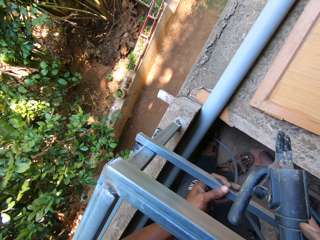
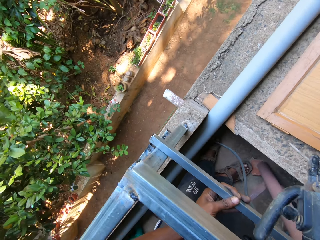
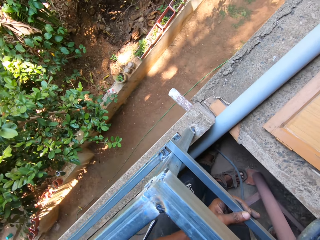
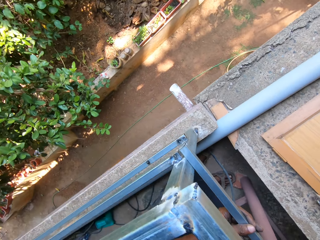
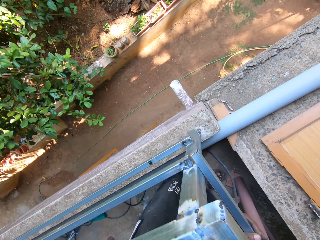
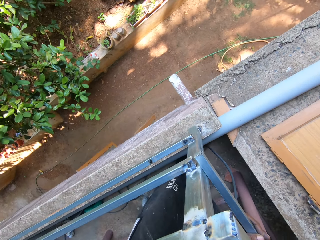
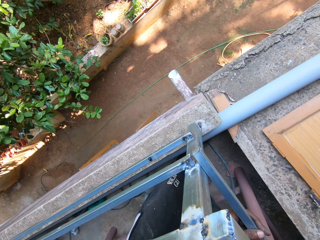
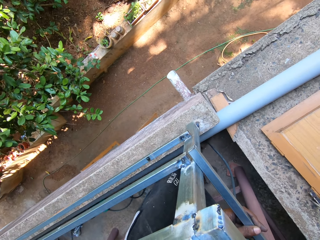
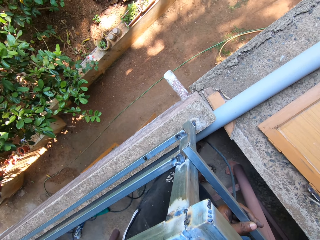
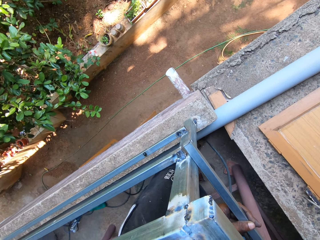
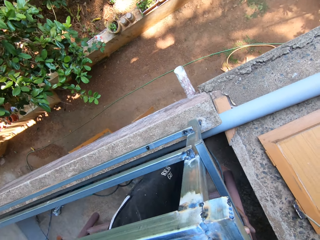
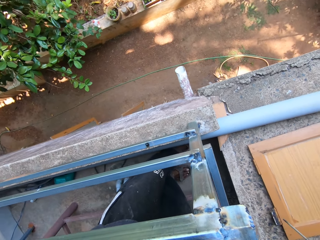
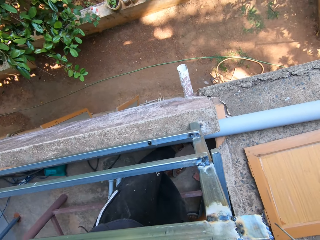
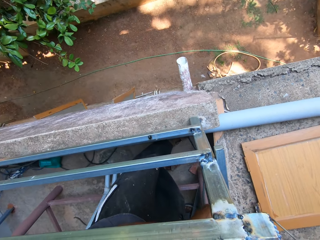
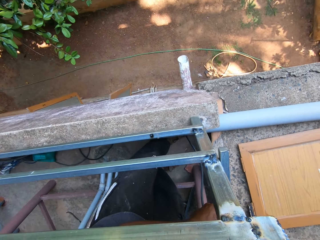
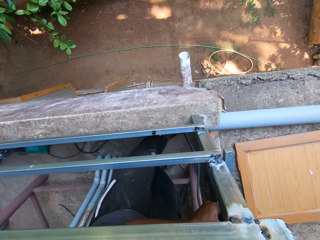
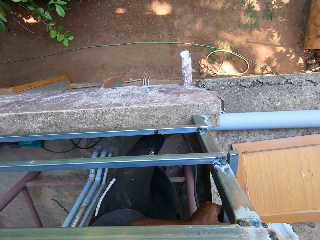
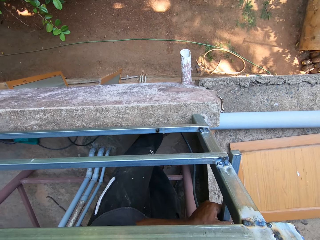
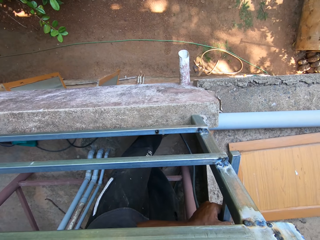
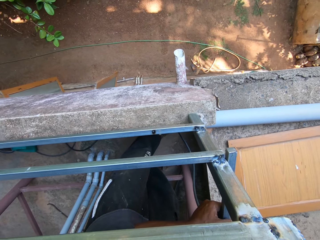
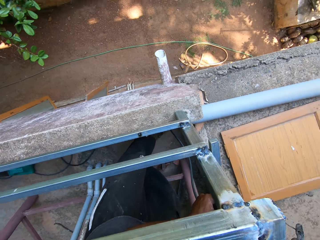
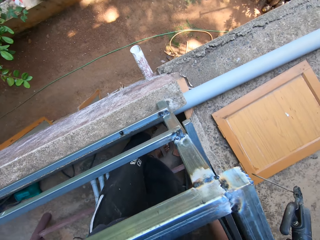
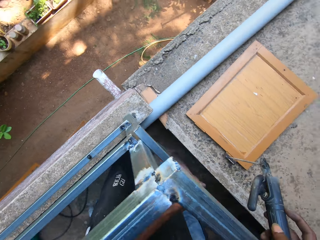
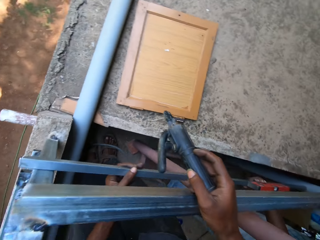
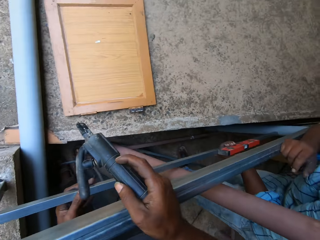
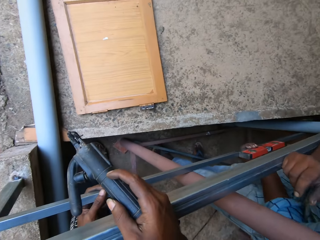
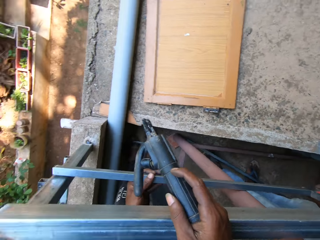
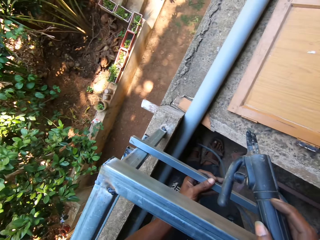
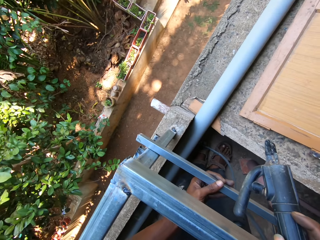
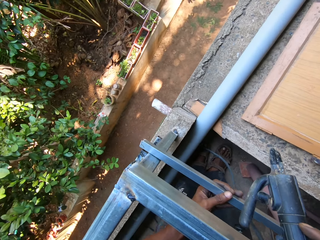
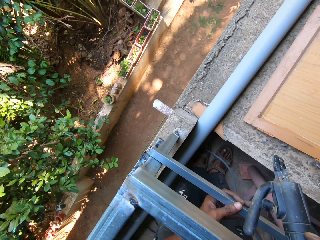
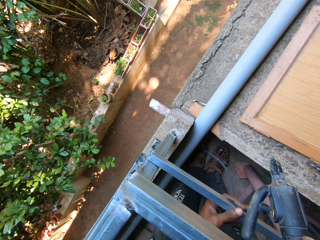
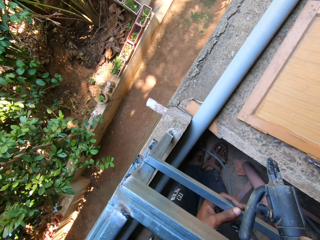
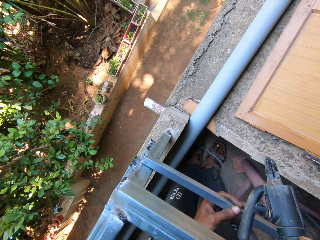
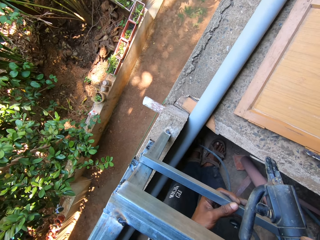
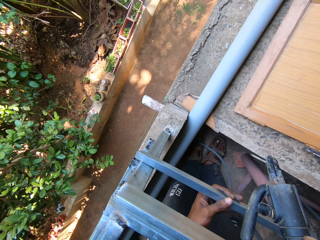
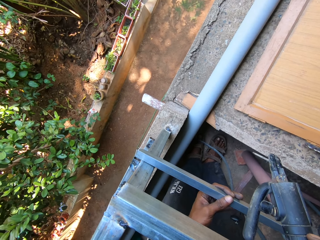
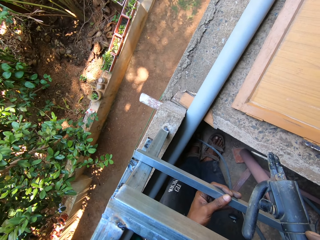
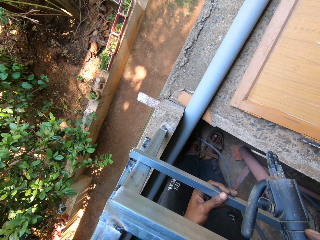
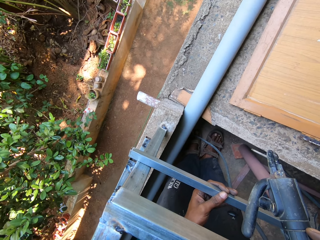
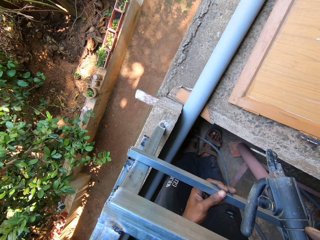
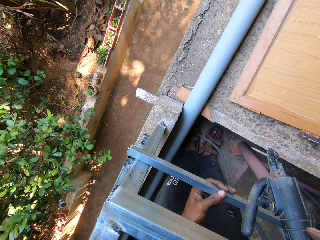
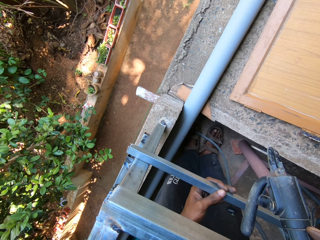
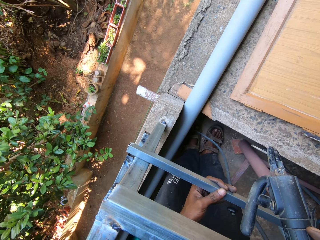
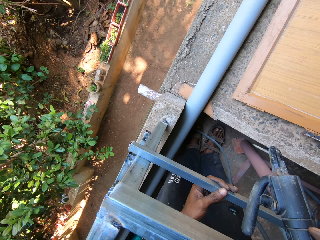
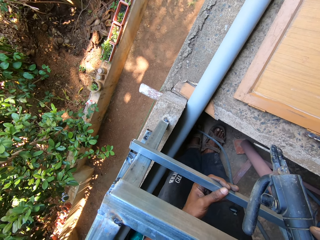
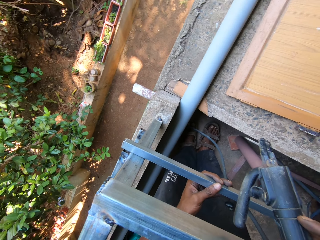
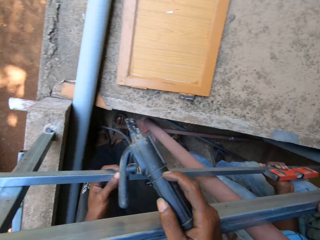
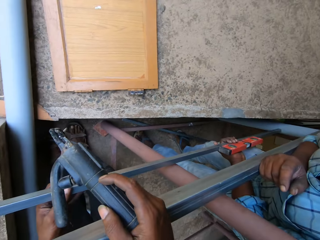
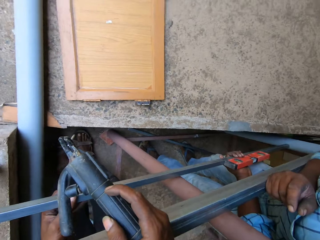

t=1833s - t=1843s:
The camera wearer moves the iron bar on the iron railings with his left hand. He fixes a metal.

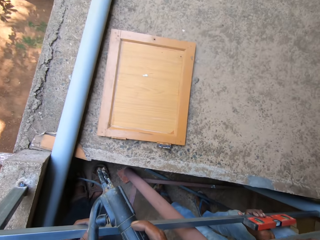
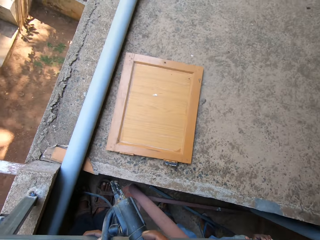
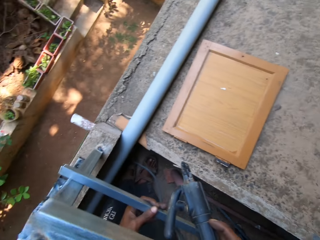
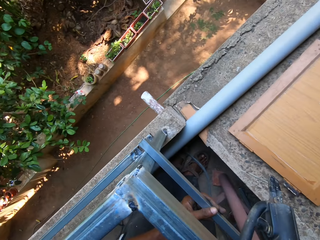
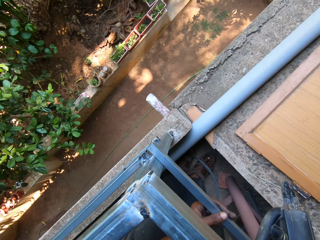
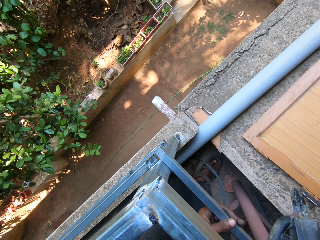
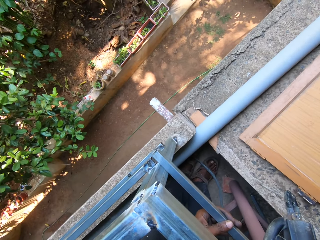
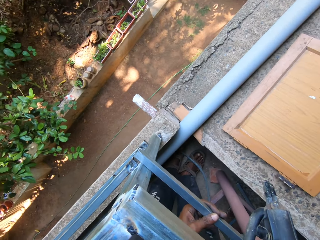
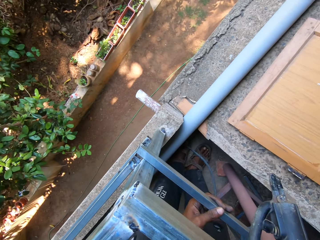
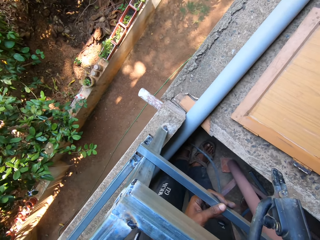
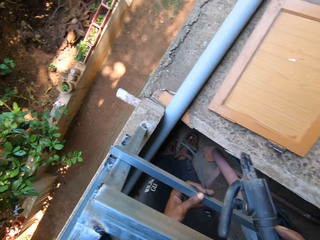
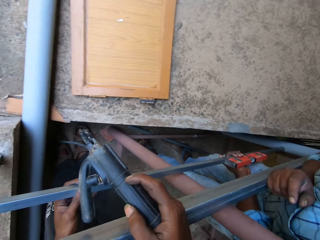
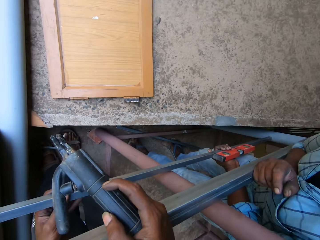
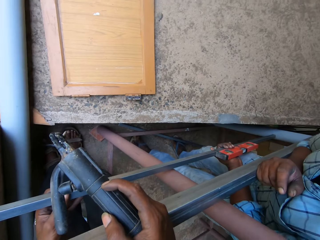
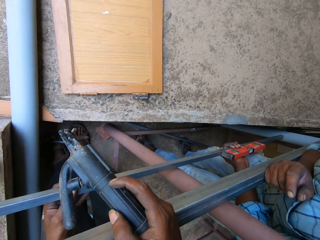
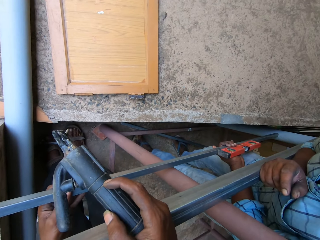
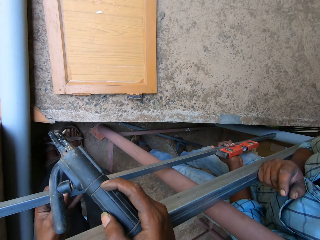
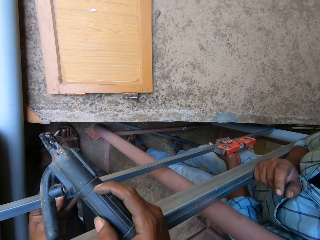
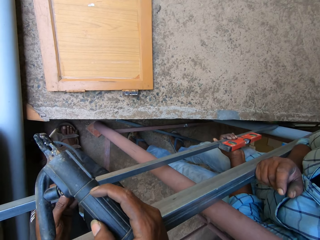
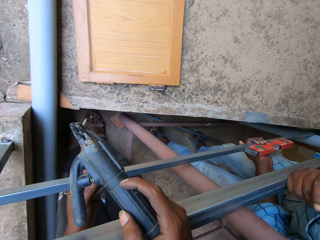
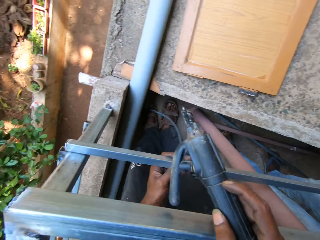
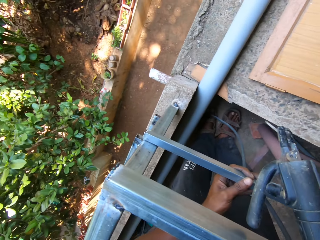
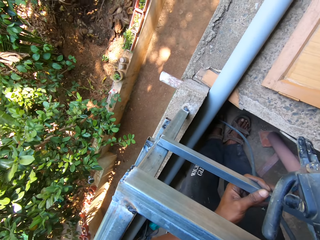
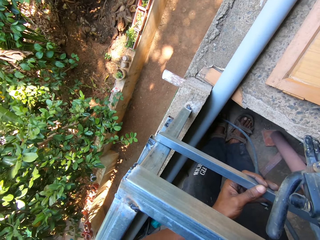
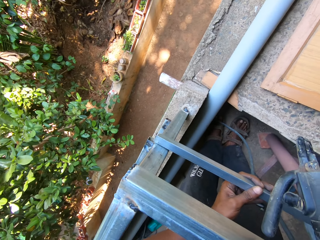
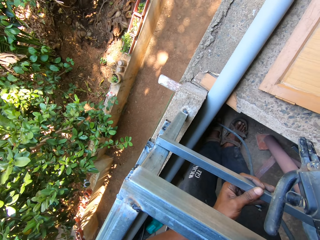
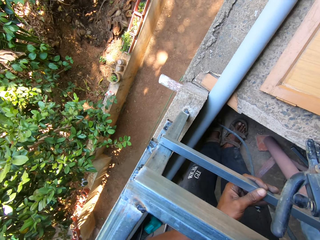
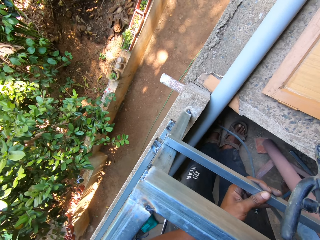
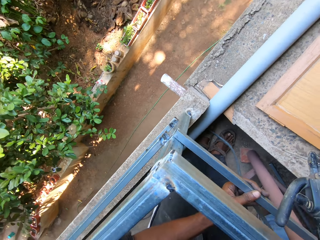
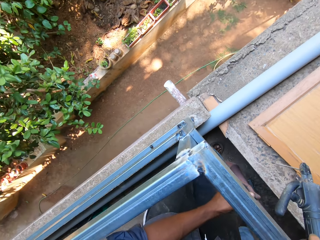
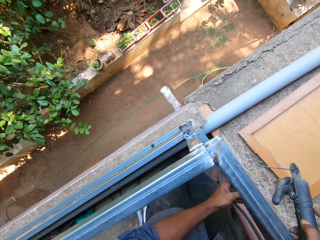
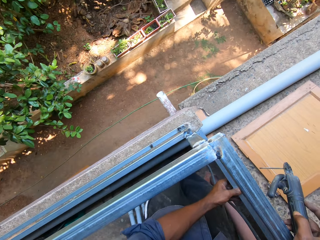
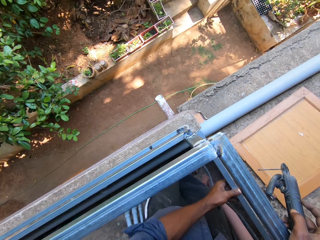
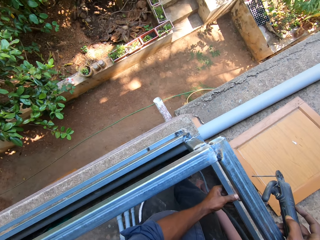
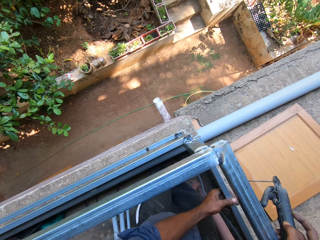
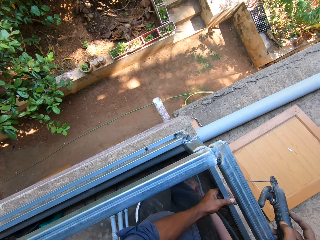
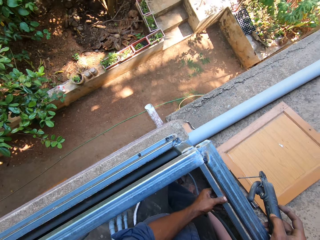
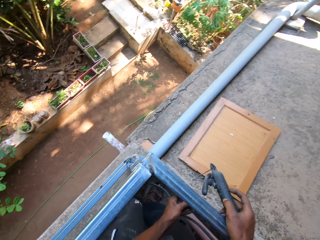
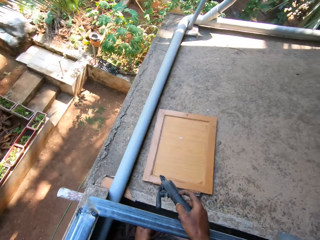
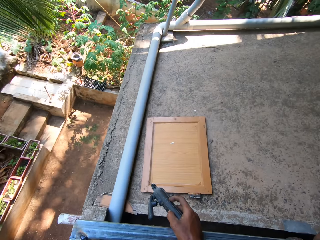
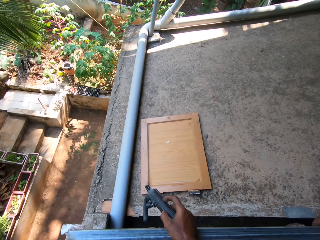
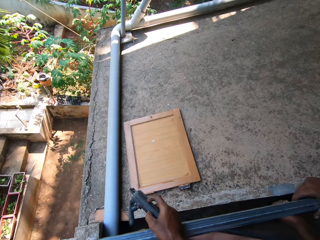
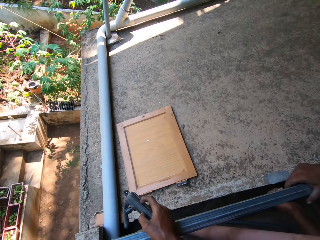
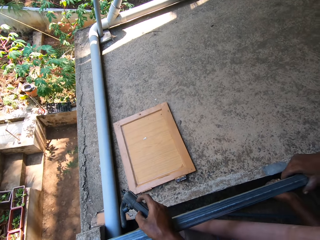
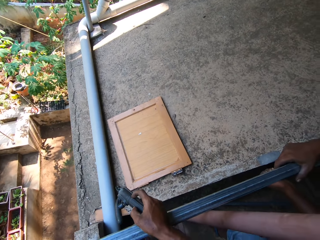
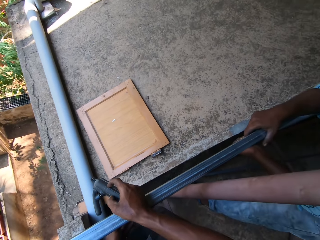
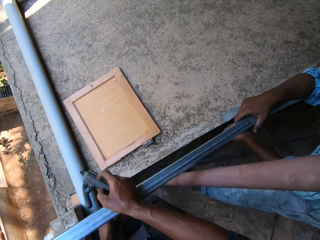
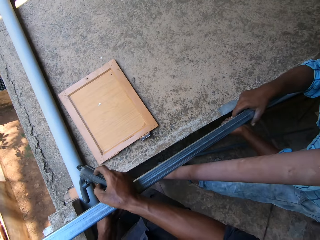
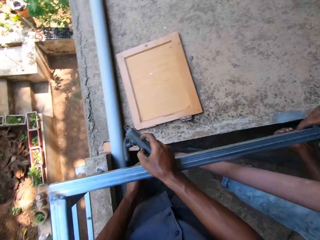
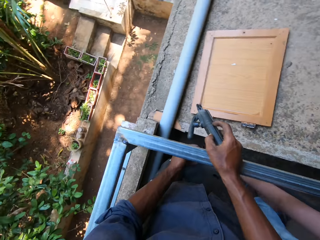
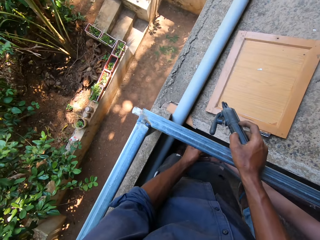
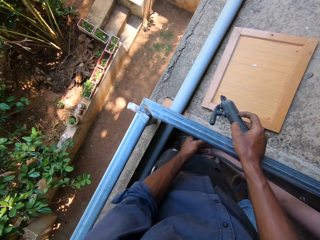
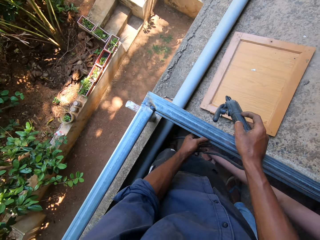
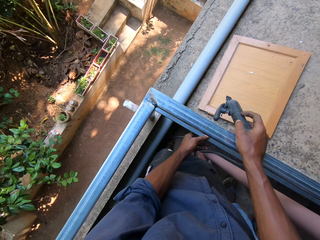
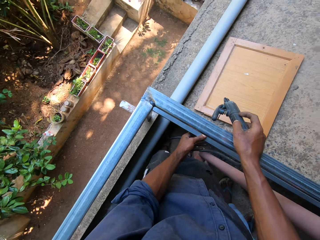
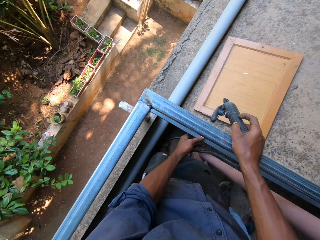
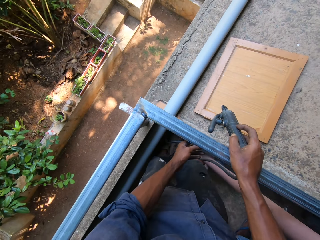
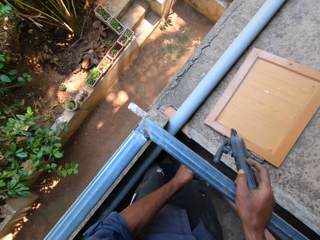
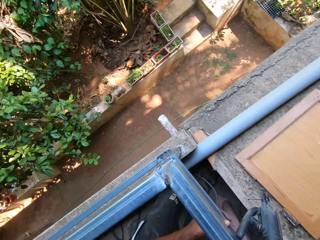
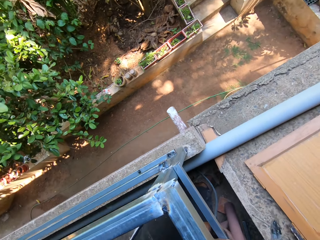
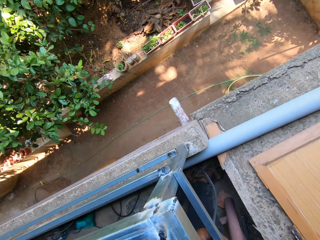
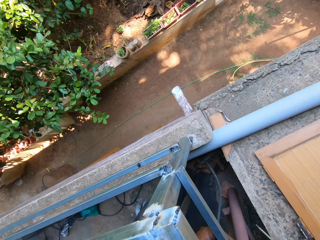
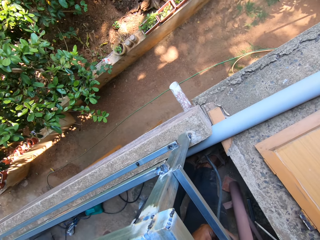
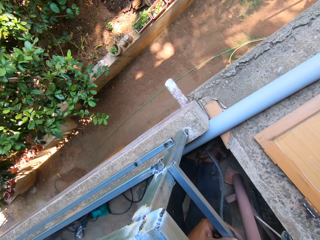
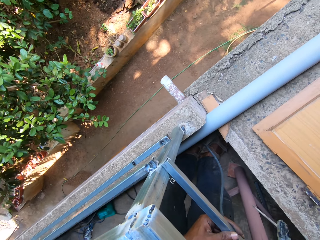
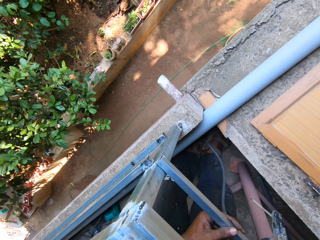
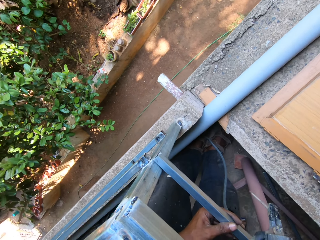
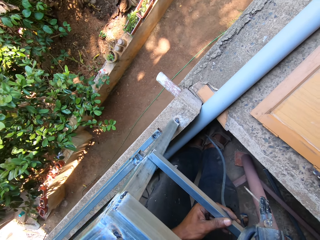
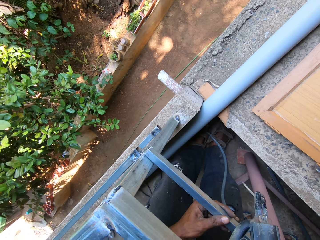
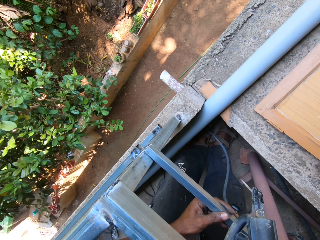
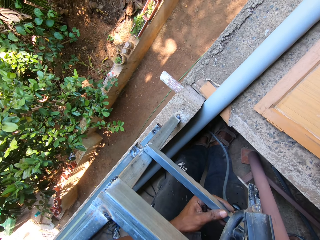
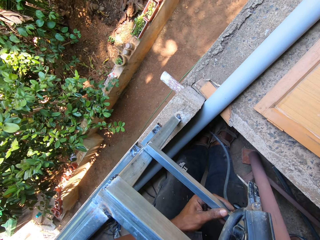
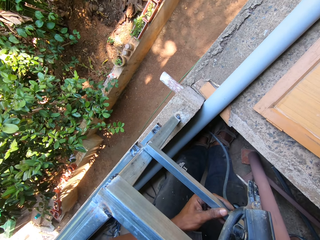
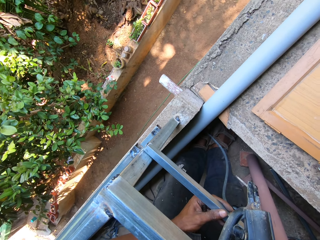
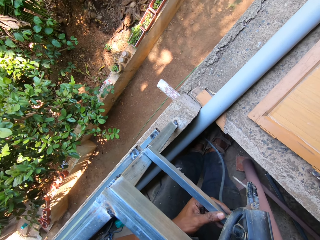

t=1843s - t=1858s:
The camera wearer interacts with the man. The man adjusts the iron bar on the iron railings with his left hand. The camera wearer adjusts the iron bar on the iron railings with his left hand. He stares at a metal.
